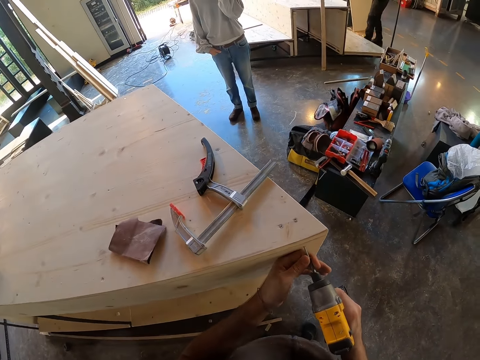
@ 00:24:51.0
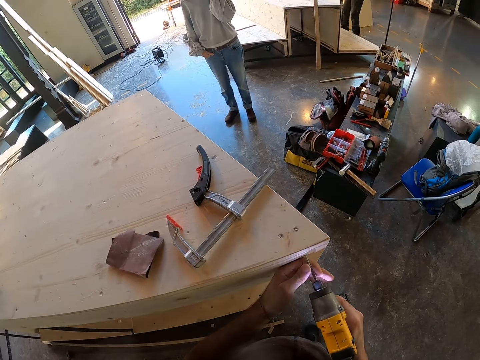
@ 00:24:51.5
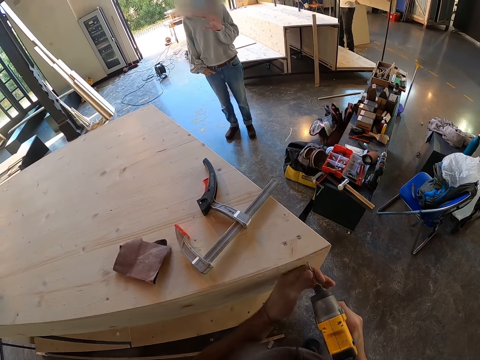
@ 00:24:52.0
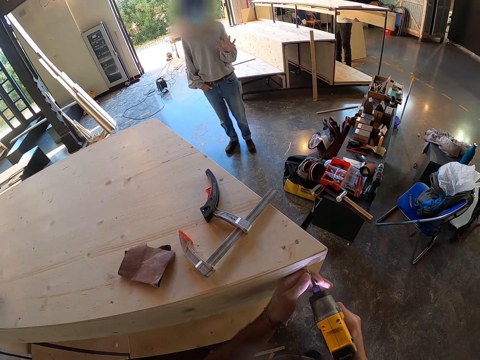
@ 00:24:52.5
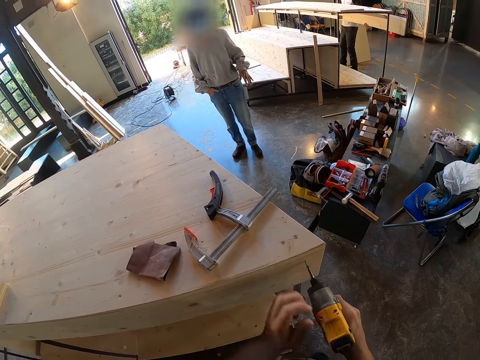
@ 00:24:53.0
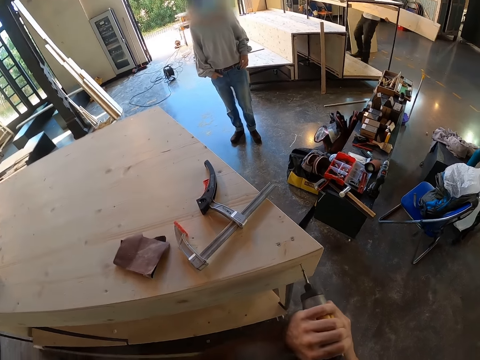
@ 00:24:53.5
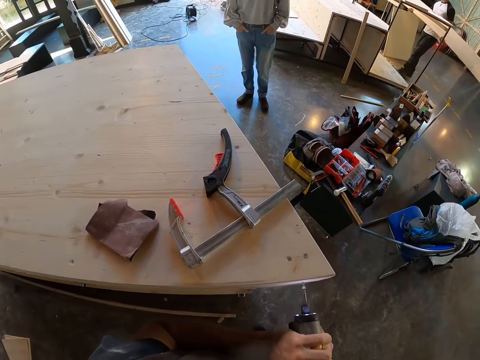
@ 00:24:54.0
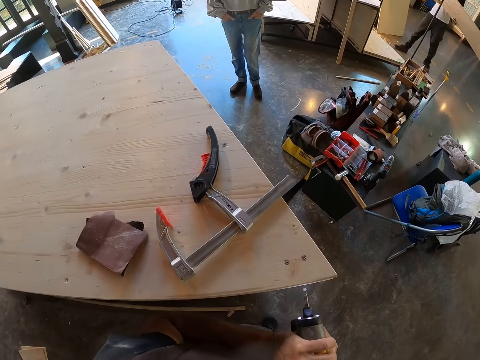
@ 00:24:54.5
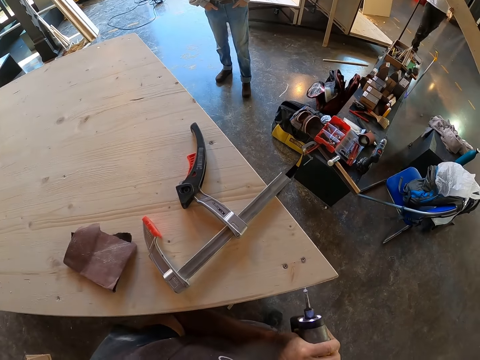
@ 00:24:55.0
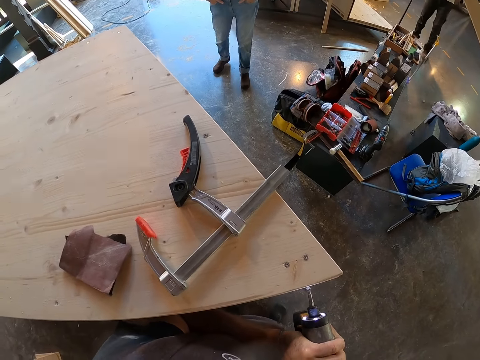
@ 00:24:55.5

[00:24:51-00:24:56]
The camera wearer drills the screw into the wooden step platform with the drill driver in his right hand.

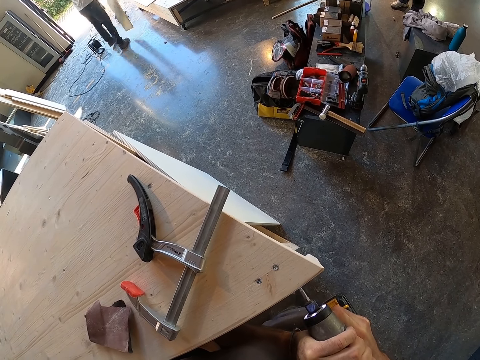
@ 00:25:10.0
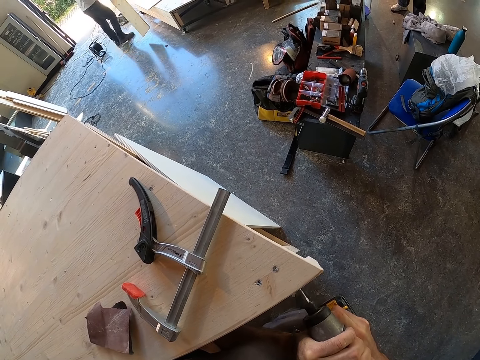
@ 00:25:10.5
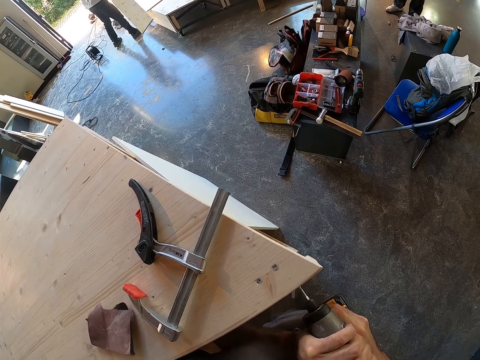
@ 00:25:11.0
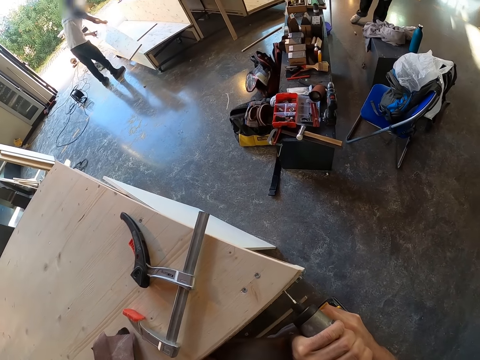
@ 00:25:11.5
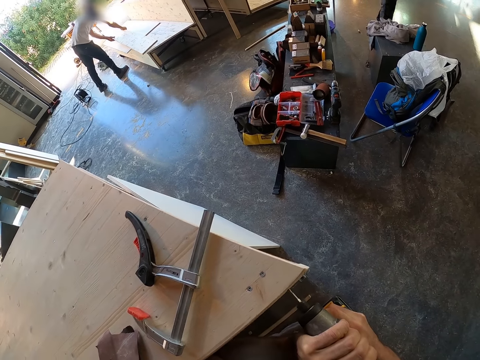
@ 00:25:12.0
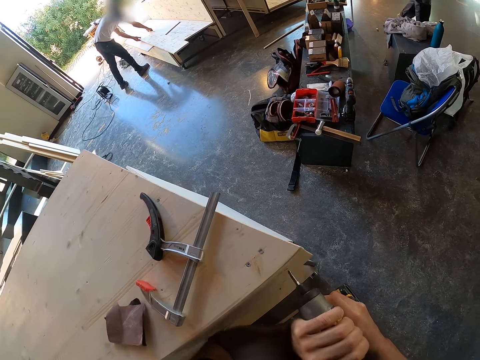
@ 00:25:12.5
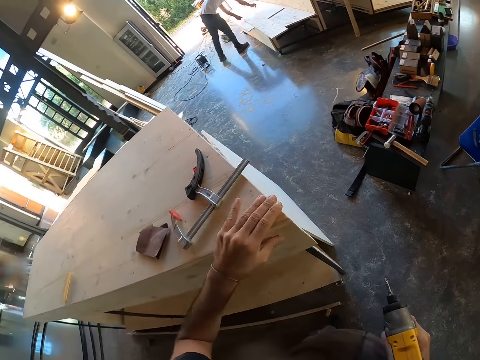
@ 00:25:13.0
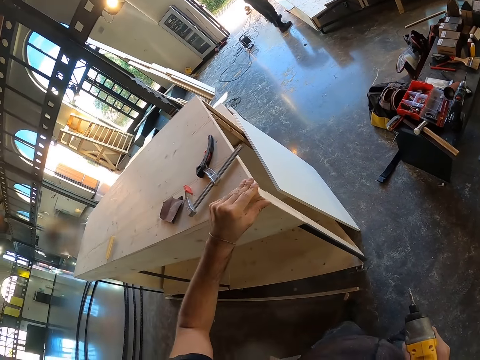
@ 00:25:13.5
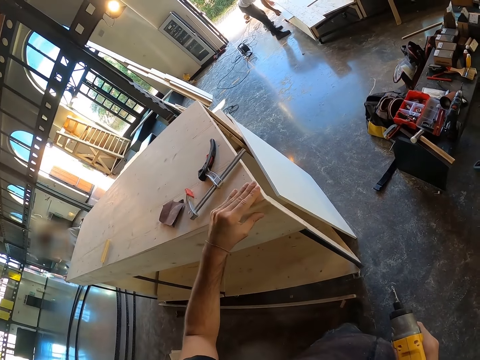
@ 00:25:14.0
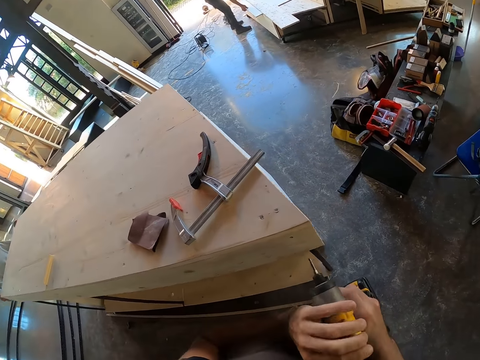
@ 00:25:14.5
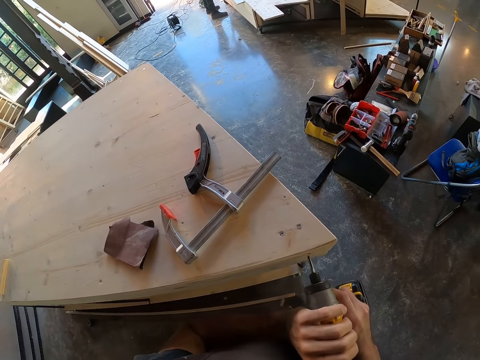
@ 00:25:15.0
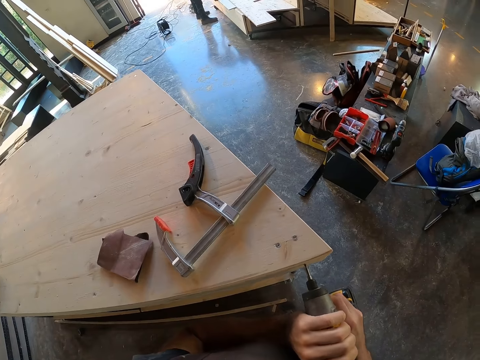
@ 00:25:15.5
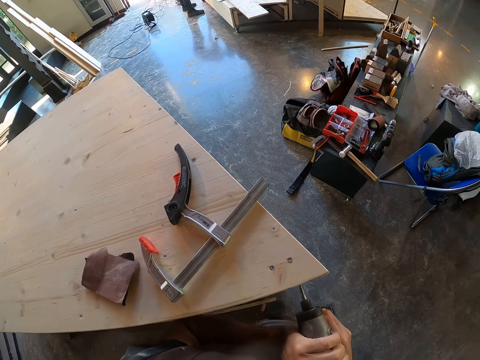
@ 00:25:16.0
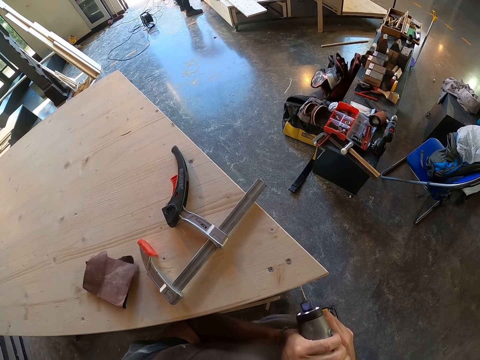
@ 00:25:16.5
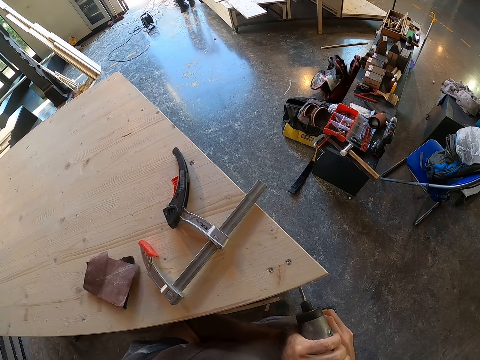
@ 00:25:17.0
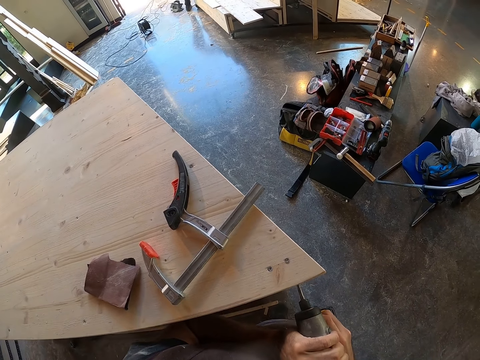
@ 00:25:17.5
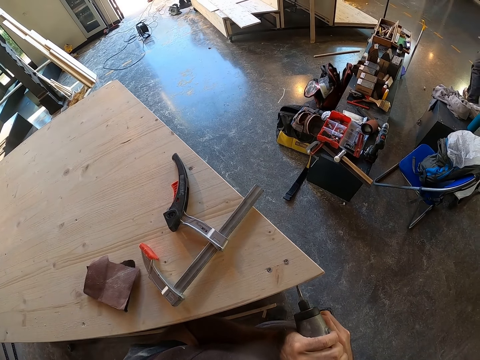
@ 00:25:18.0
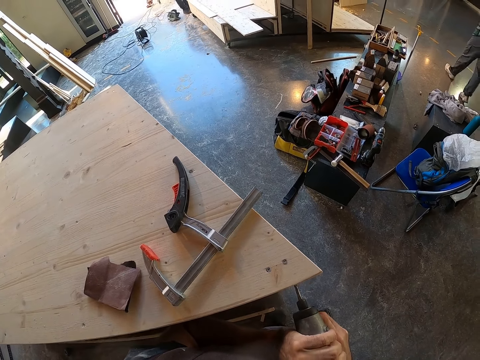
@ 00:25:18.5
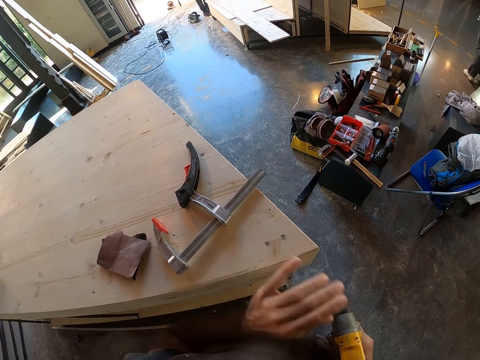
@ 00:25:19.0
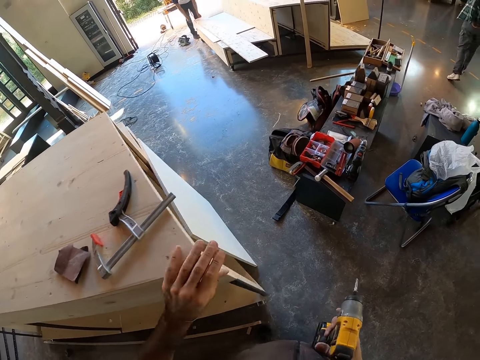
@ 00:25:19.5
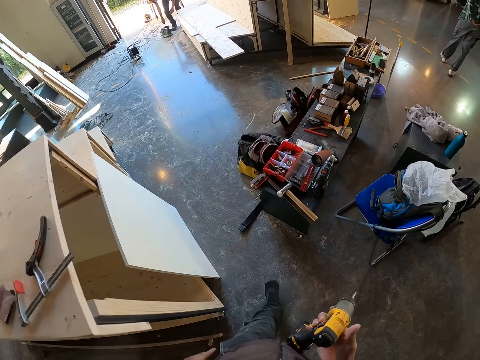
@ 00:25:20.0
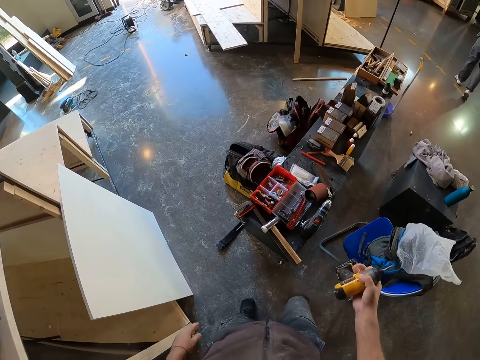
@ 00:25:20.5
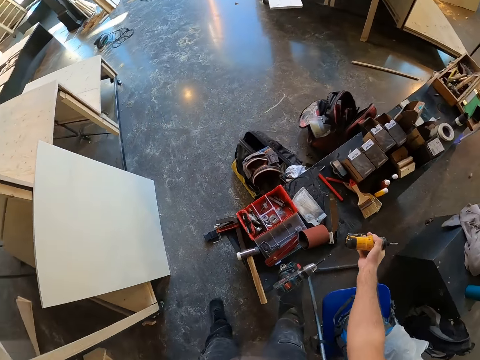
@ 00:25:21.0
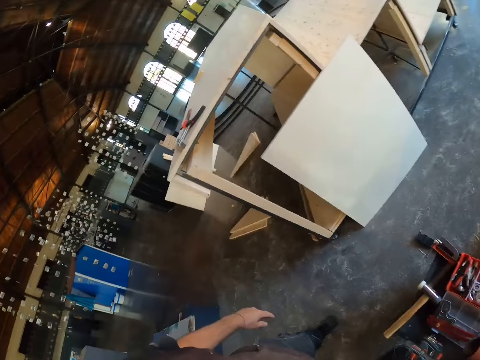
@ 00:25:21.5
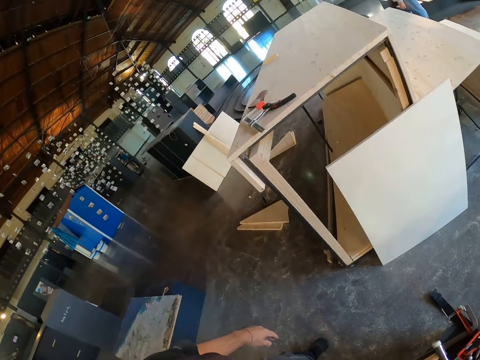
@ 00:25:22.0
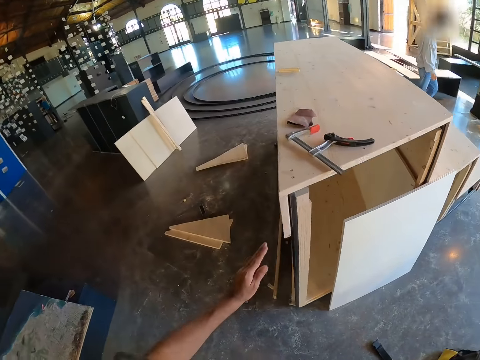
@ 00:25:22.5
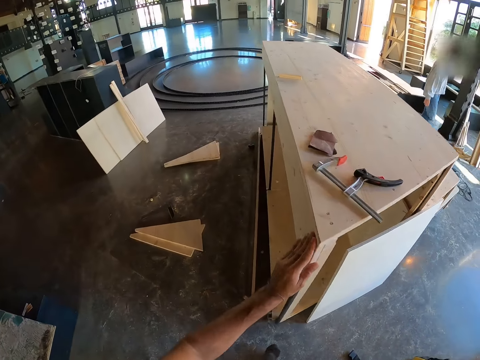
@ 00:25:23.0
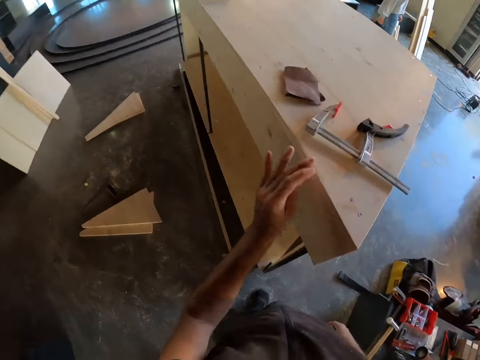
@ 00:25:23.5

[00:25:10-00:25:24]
The man places a wooden board on the wooden step platform. The camera wearer holds the staircase with his left hand. He holds the nail gun with both his hands. He drills the screw into the wooden step platform with the drill driver in his right hand. He holds the staircase with his left hand. He walks towards the platform. He drops the drill driver on the table with his right hand. He moves towards the staircase. He moves his left hand along the staircase's surface.

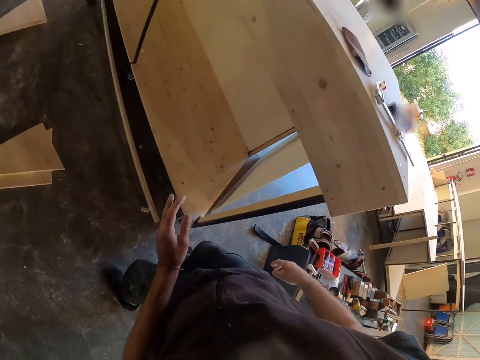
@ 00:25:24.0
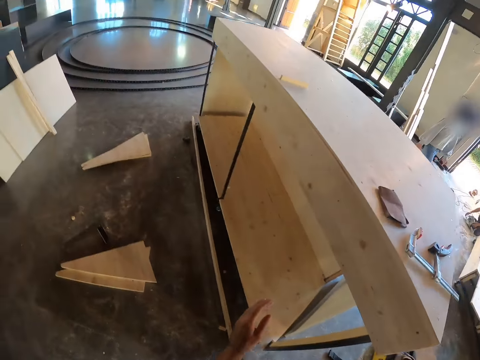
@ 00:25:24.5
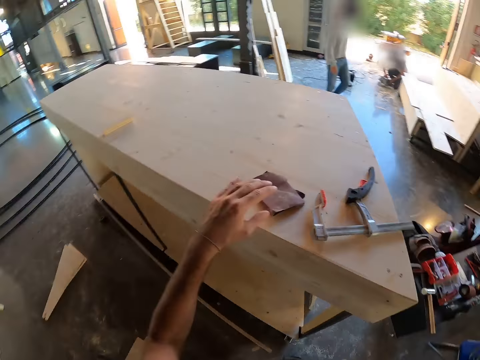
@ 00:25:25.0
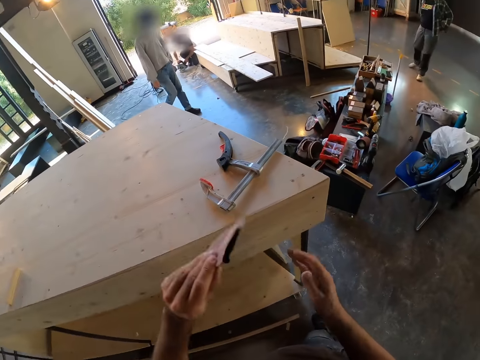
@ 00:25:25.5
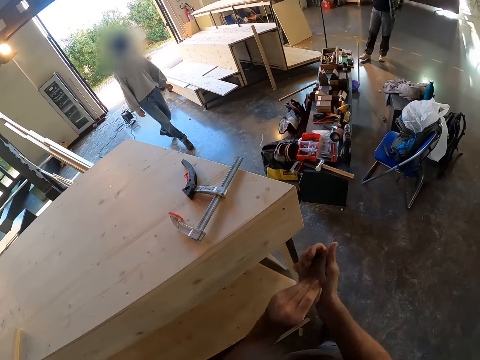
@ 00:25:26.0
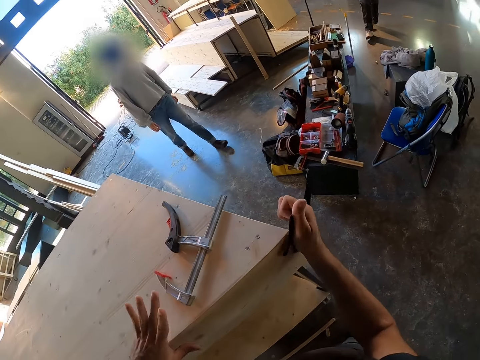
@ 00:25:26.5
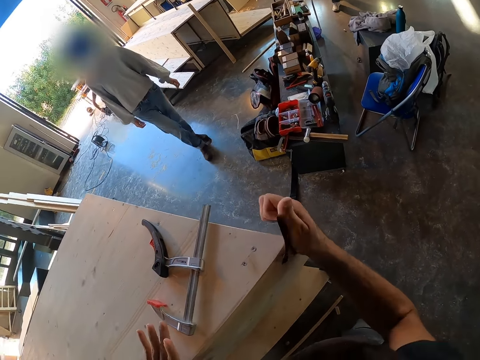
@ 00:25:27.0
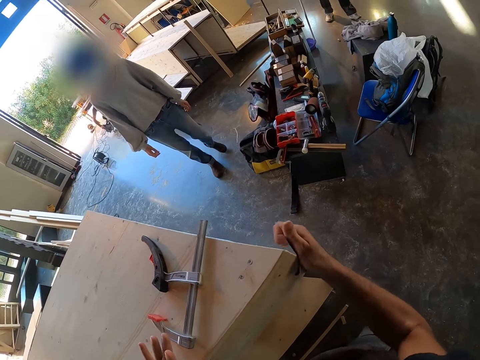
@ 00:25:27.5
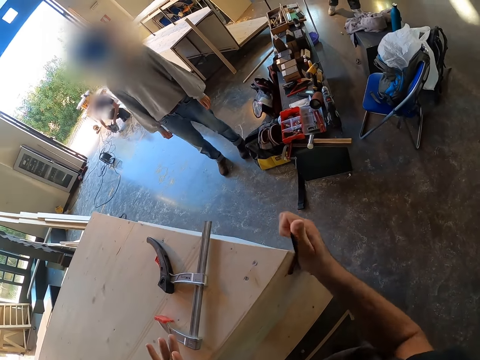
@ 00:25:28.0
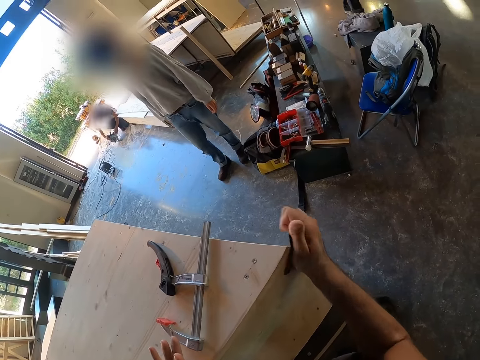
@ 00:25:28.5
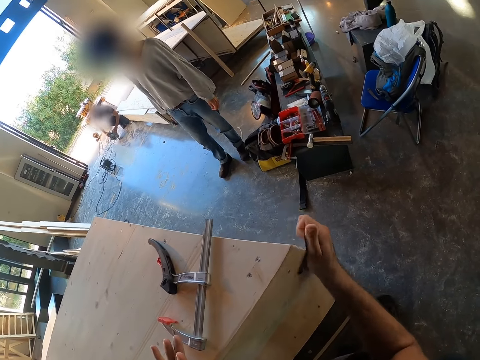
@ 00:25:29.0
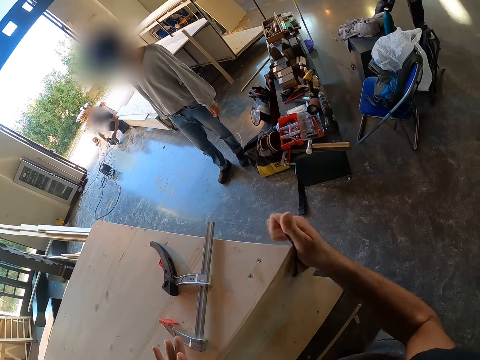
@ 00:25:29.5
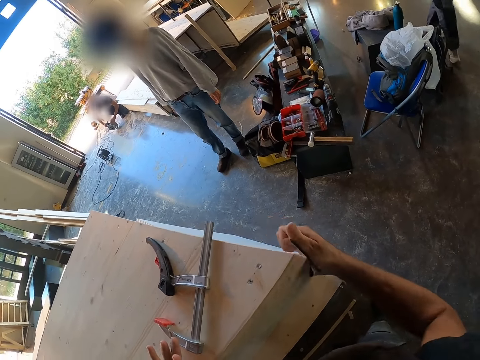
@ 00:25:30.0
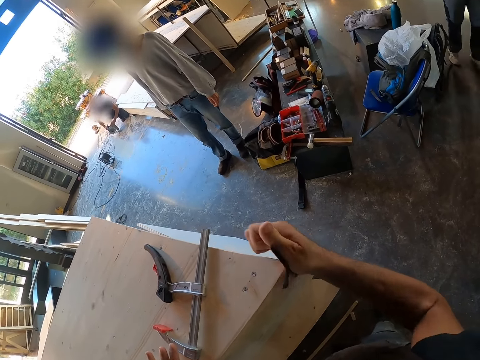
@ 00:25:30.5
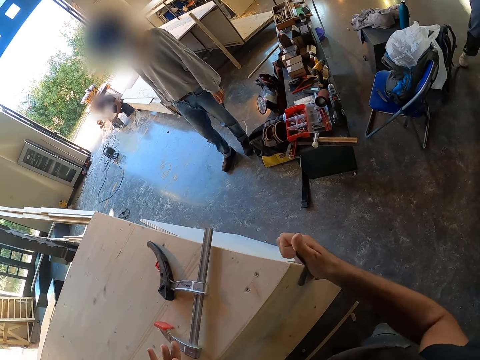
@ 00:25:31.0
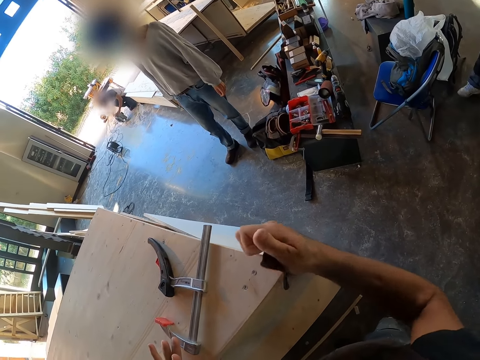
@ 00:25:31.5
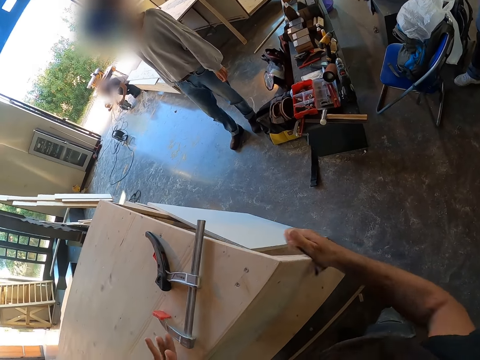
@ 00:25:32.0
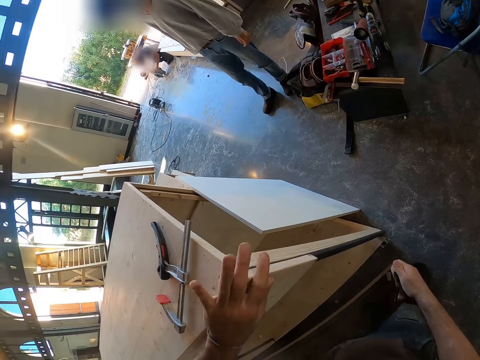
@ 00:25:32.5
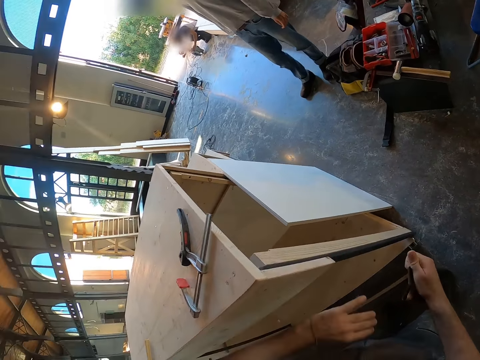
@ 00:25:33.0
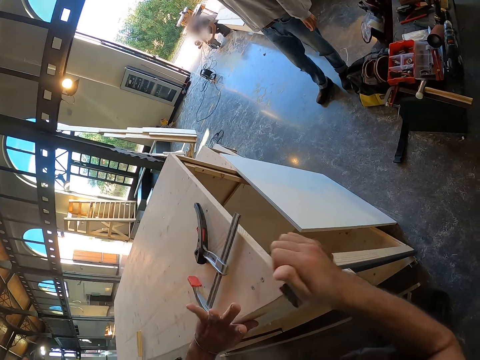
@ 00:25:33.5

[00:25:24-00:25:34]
The camera wearer inspects the staircase. He picks the sandpaper from the wooden step platform with his left hand. He passes the sandpaper from his left hand to his right hand. He holds the staircase with his left hand. He sandpapers the wooden step platform with the sandpaper in his right hand. He dusts off dirt from the wooden step platform with his left hand. He holds the staircase with his left hand.
